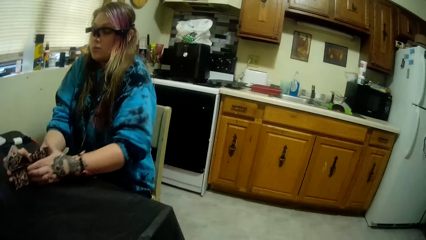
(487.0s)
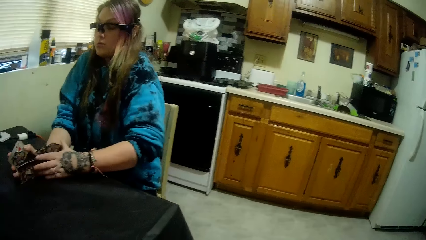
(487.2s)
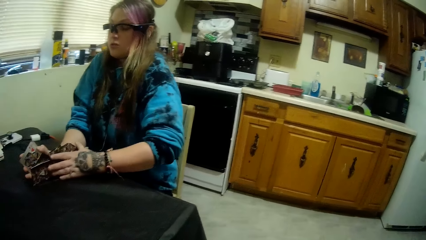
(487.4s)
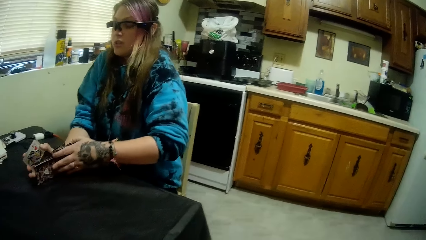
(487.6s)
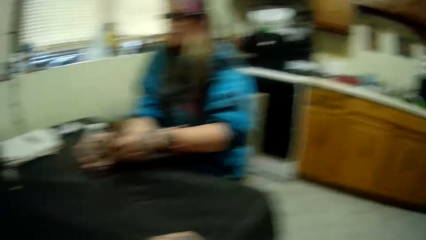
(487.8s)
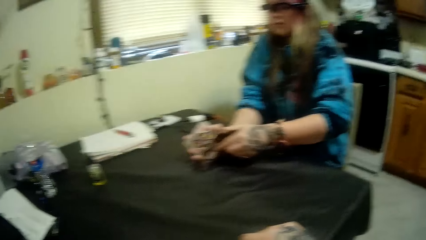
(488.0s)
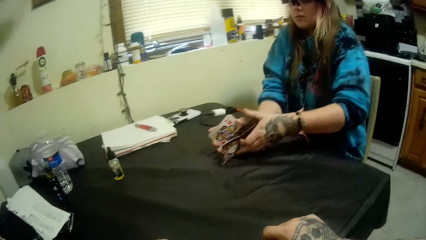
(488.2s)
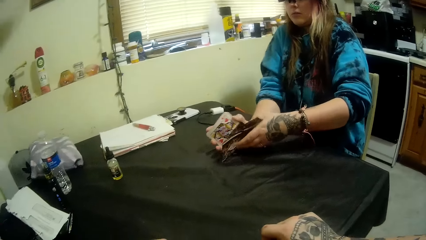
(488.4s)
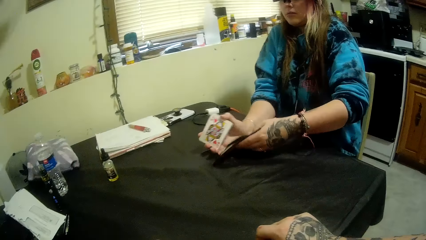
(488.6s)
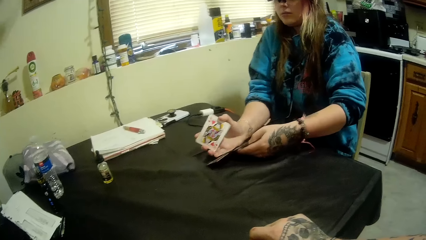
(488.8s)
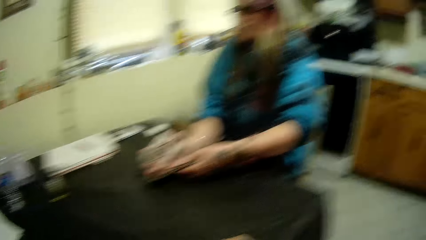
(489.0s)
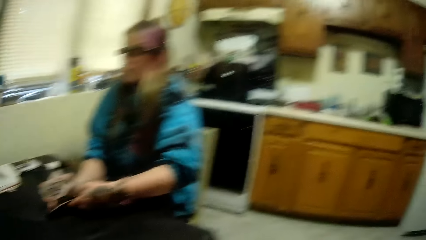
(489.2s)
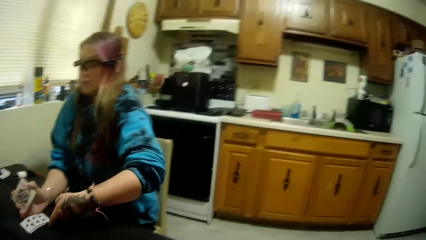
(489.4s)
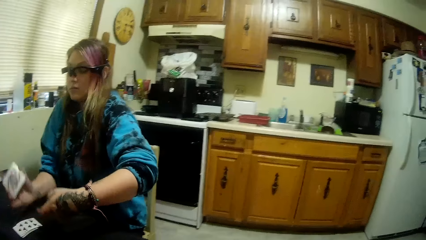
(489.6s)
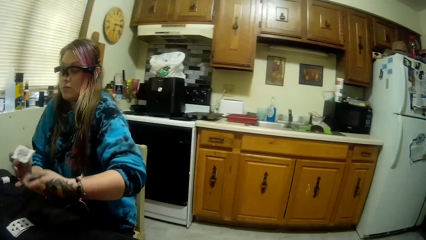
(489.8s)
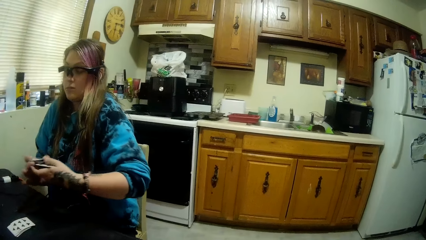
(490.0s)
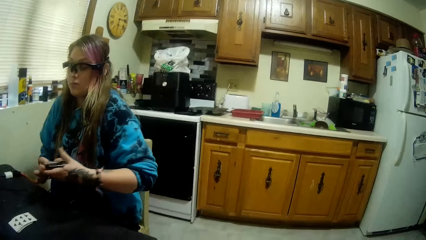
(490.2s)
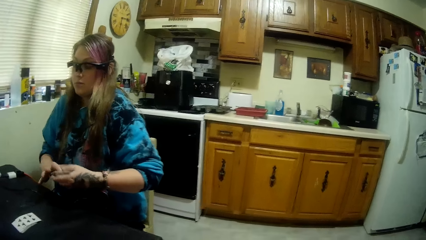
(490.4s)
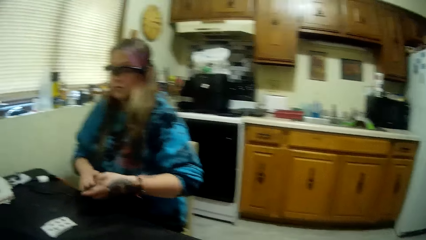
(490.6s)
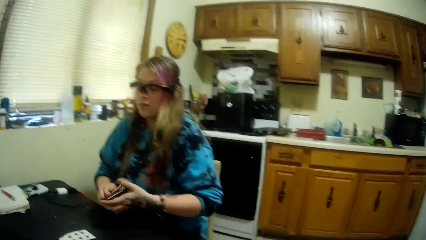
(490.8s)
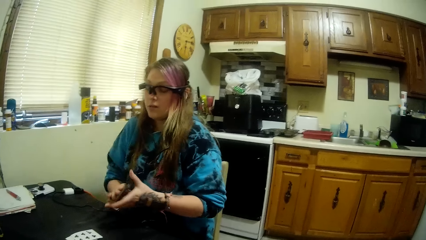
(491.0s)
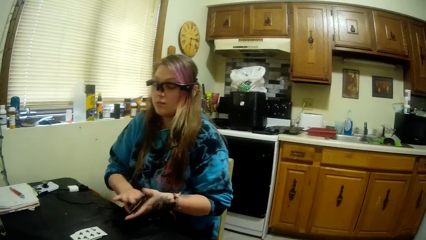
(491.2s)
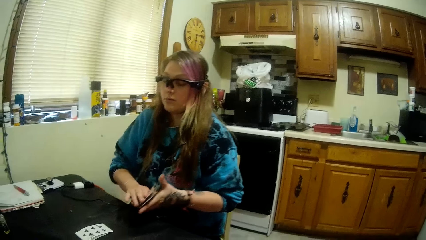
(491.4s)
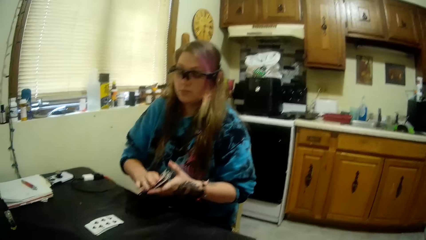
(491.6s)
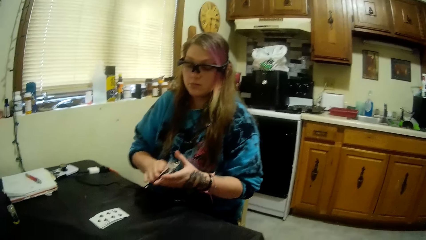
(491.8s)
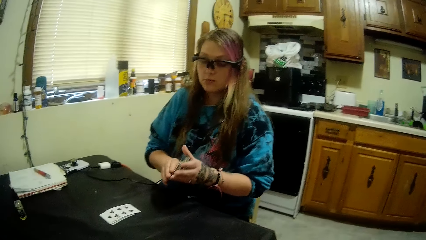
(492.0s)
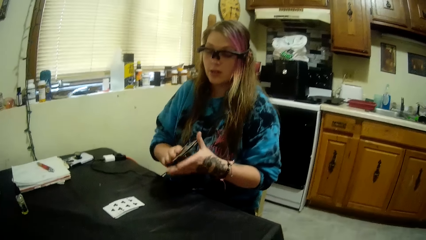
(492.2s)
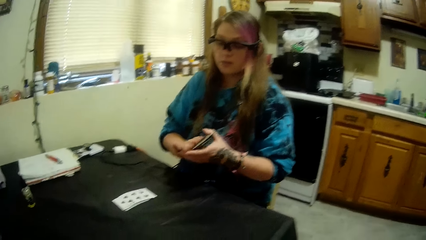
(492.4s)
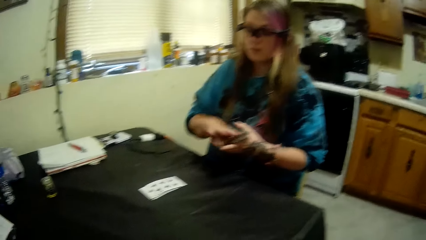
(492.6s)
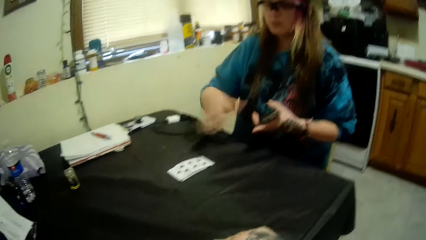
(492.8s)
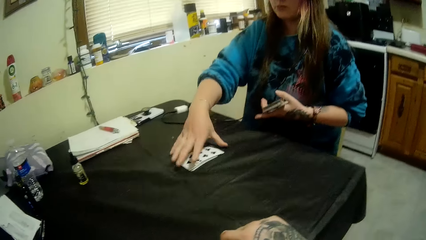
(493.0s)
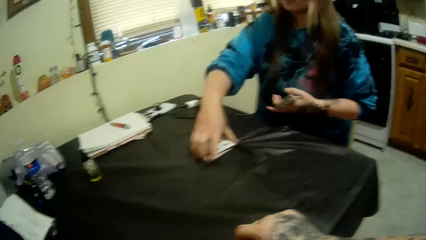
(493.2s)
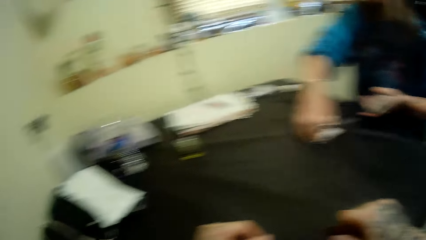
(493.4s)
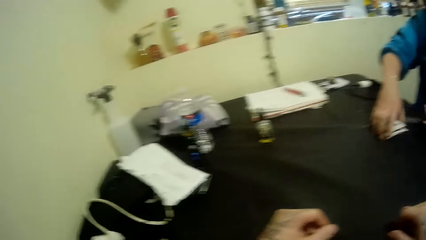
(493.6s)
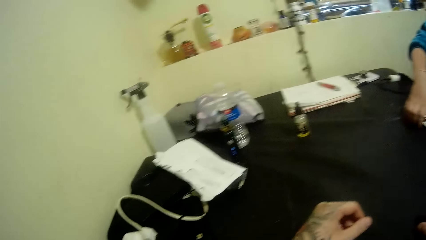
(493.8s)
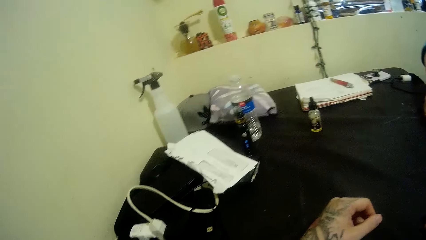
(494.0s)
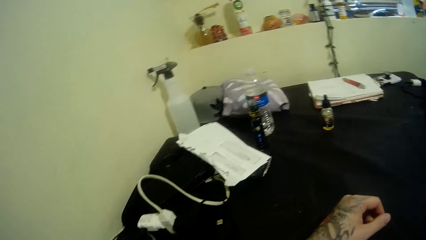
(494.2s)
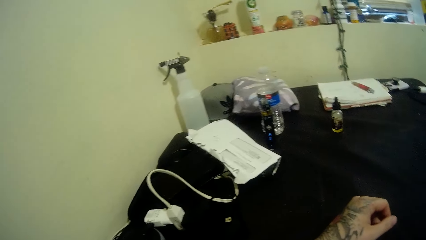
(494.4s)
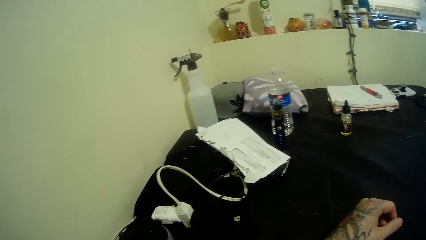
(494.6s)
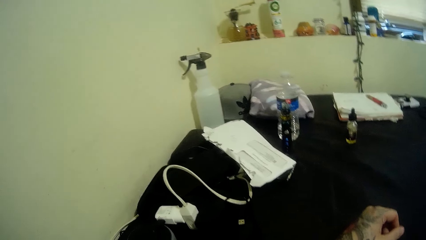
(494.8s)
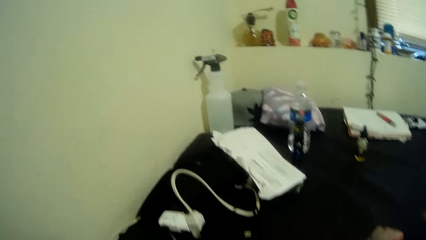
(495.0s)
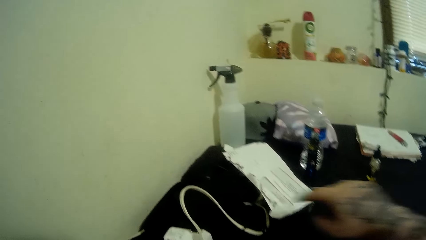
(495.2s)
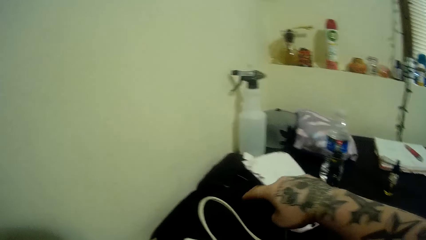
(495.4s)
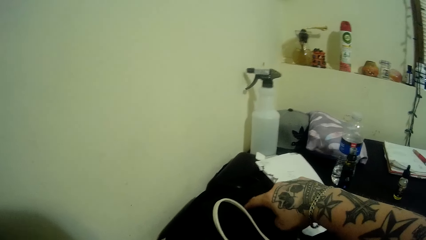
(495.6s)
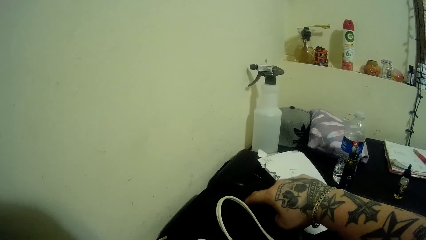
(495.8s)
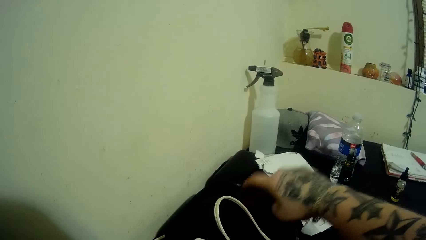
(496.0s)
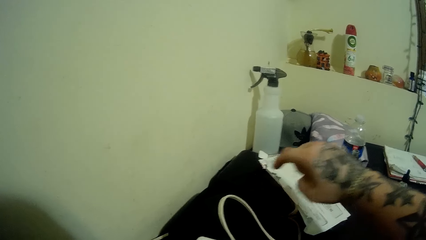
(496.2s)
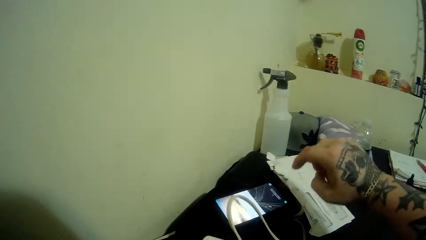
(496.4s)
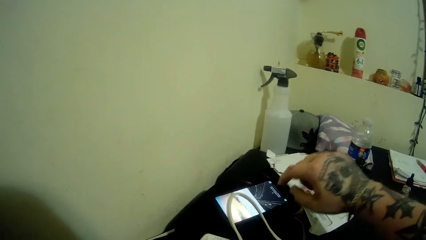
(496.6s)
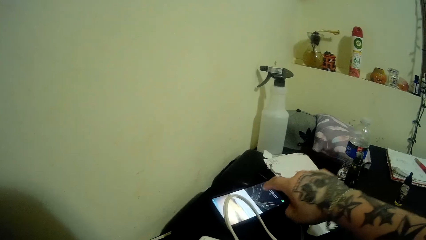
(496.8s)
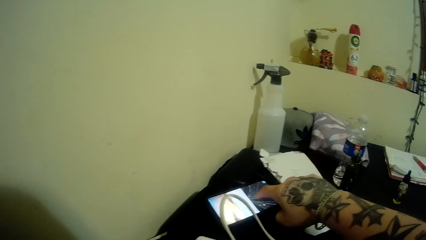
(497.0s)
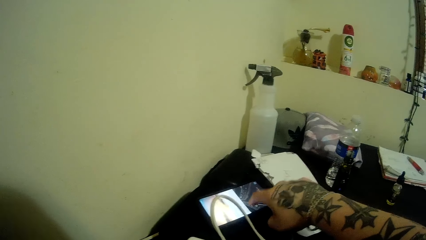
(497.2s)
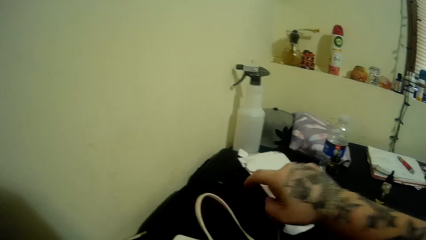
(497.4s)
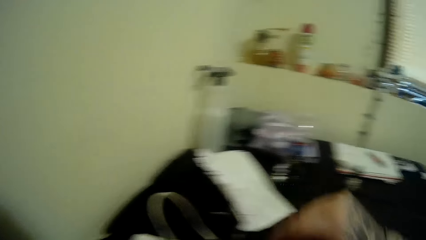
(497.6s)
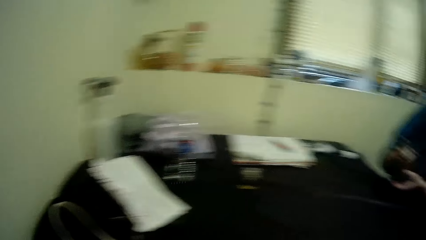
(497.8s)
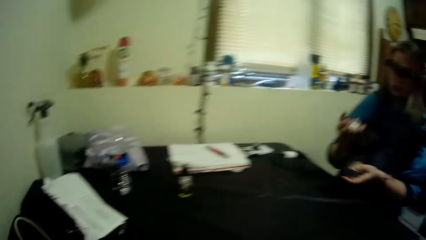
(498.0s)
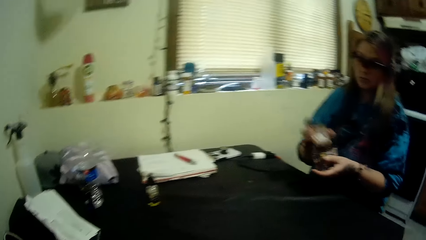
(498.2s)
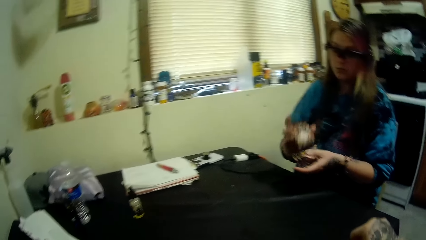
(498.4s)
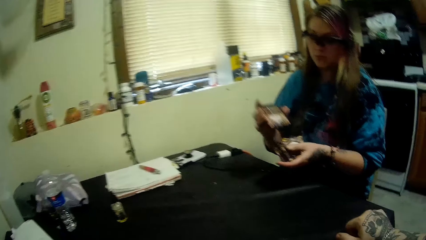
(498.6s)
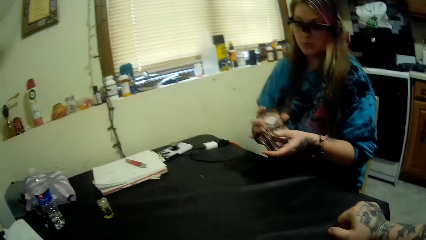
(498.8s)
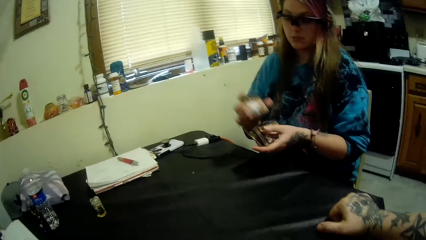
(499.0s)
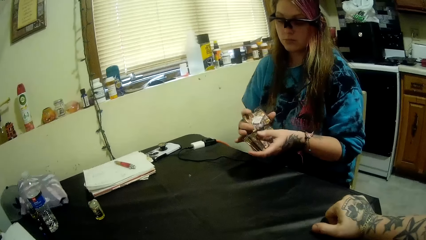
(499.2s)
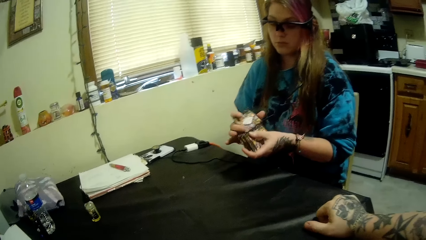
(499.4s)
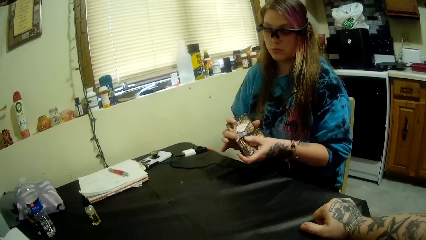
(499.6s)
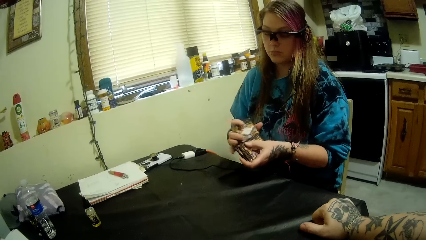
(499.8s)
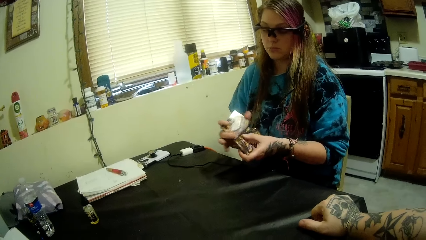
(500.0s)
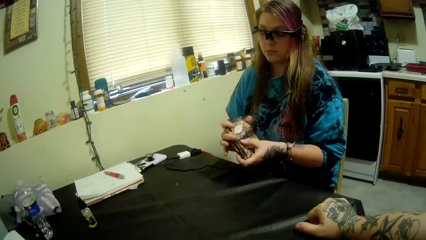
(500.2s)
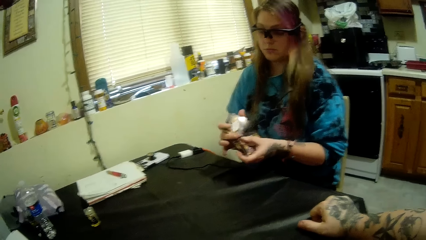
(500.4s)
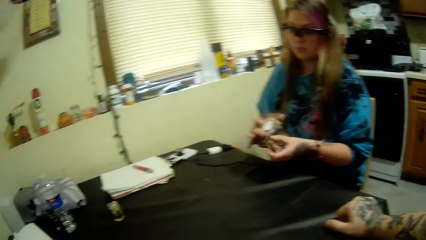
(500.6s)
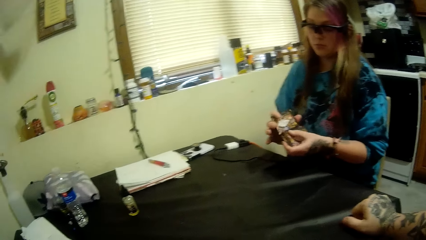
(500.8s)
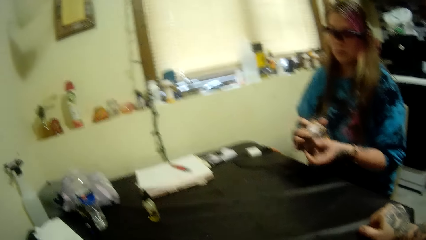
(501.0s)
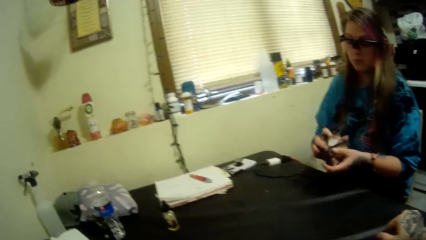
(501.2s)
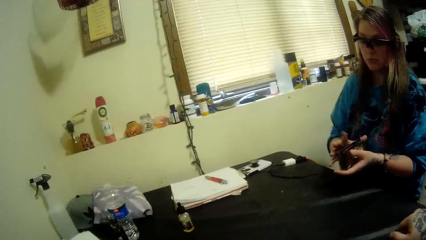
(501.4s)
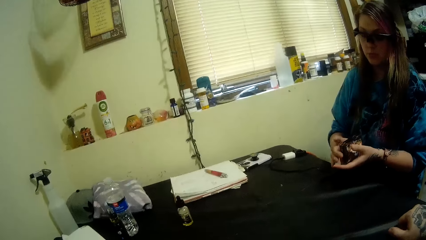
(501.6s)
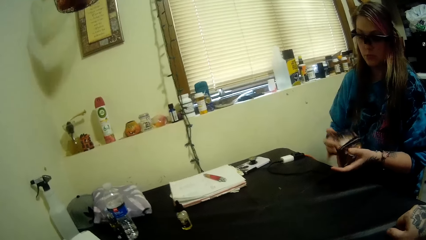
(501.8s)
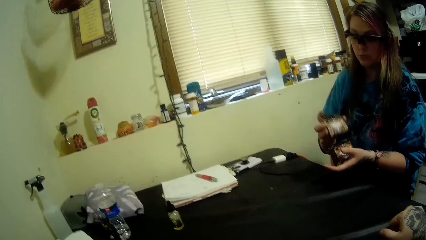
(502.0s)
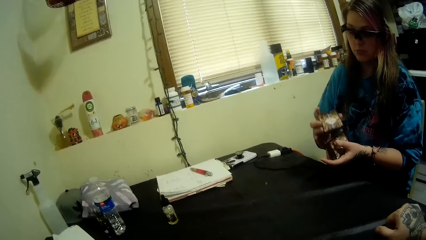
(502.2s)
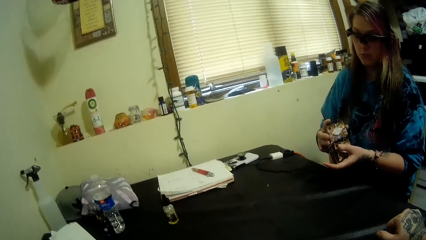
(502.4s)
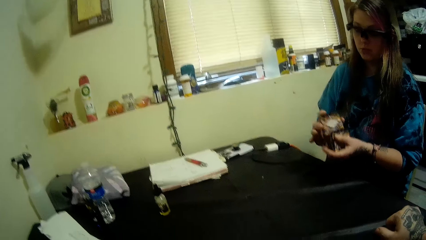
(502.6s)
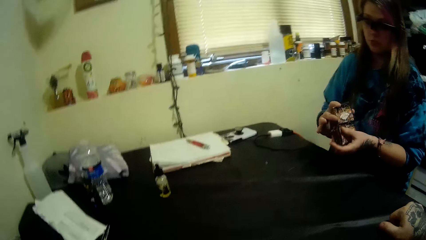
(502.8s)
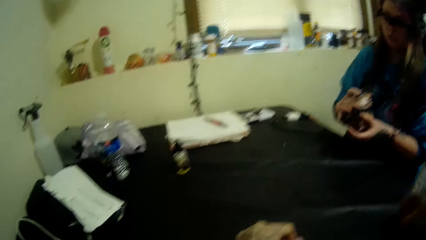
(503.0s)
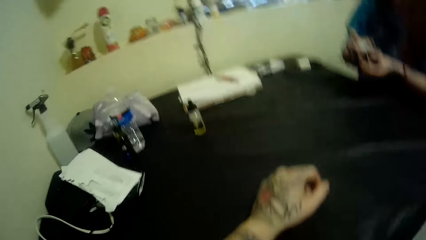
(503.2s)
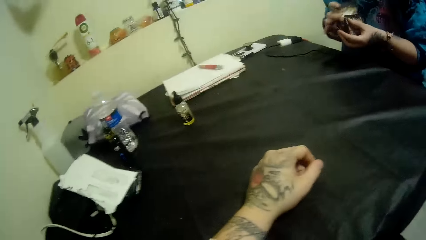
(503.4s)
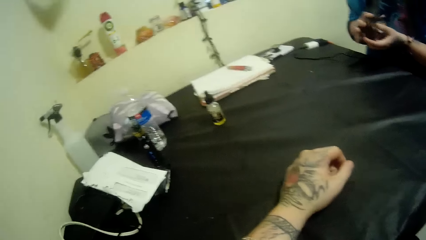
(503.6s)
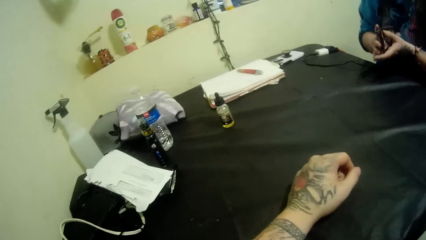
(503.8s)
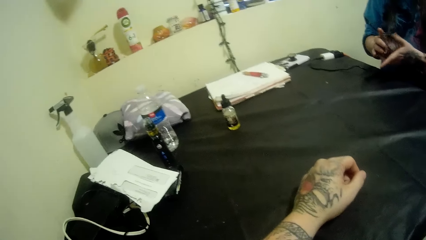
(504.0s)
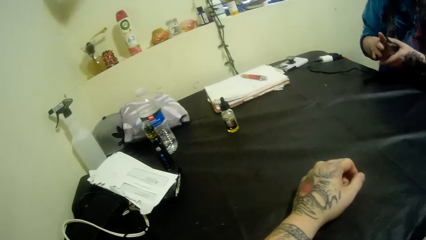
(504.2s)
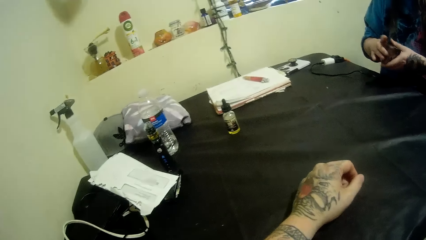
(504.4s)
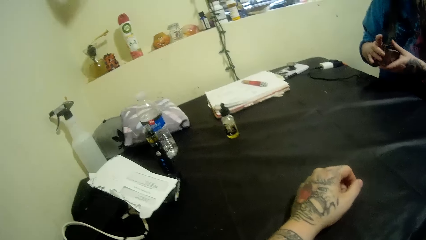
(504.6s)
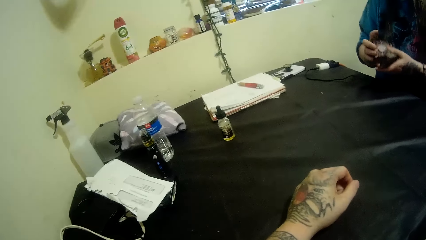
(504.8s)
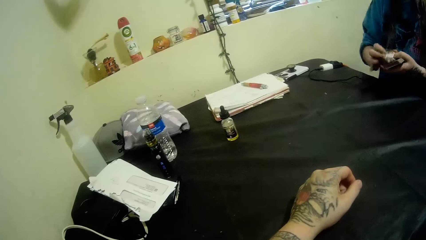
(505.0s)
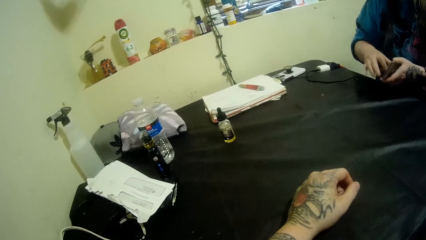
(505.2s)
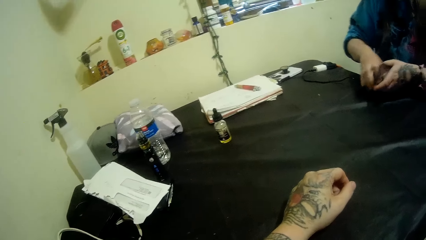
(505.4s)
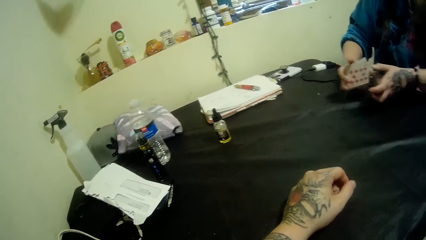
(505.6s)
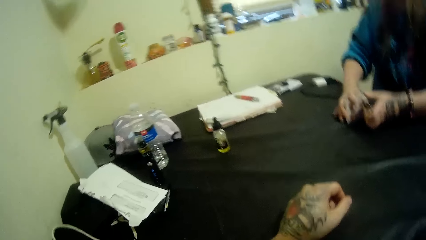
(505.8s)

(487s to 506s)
The camera wearer talks to a woman. The woman assembles the cards. The camera wearer talks to the woman. He looks around the house and touches a phone on the table with his right hand. The woman shuffles the cards.
